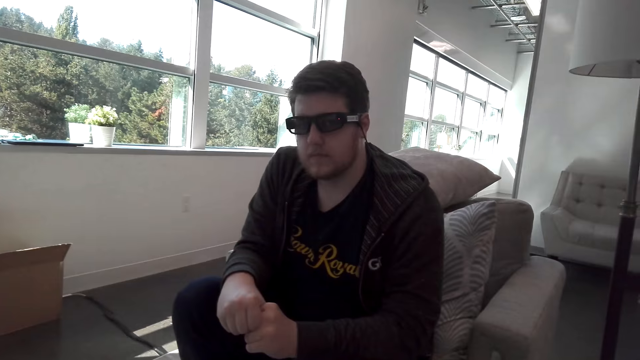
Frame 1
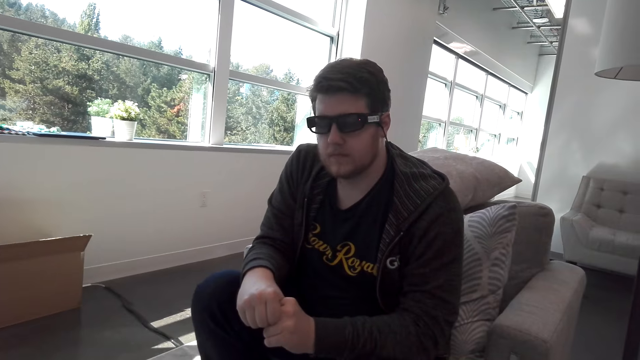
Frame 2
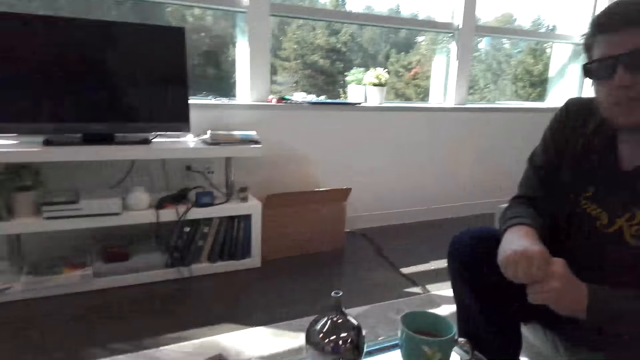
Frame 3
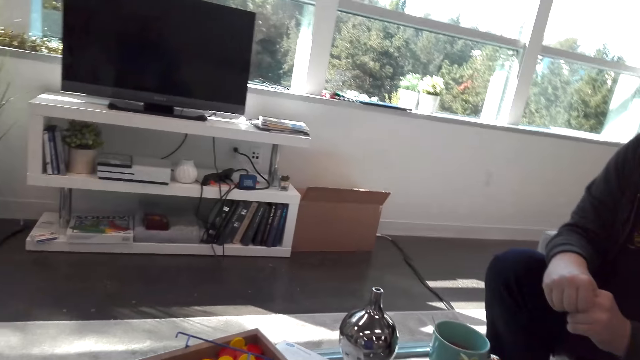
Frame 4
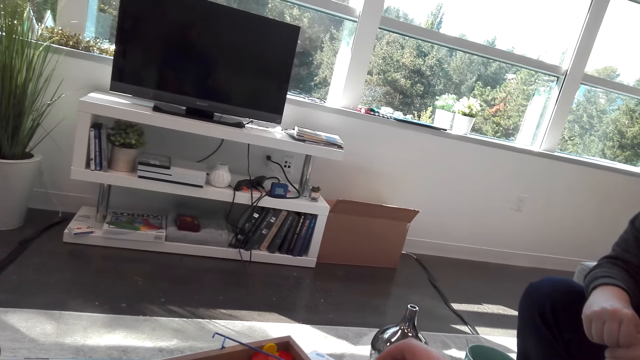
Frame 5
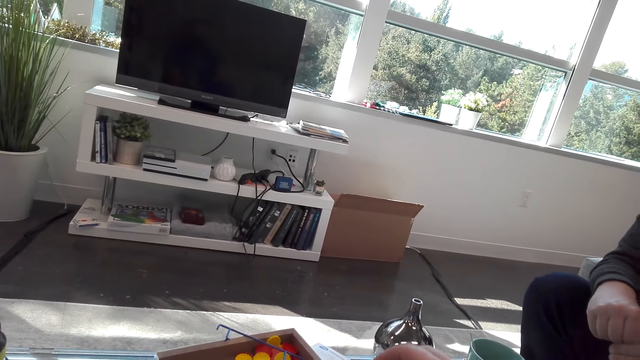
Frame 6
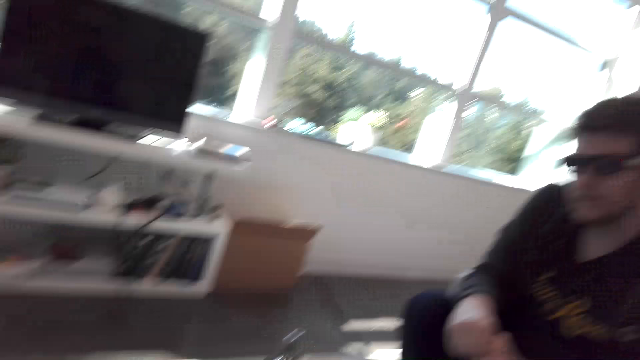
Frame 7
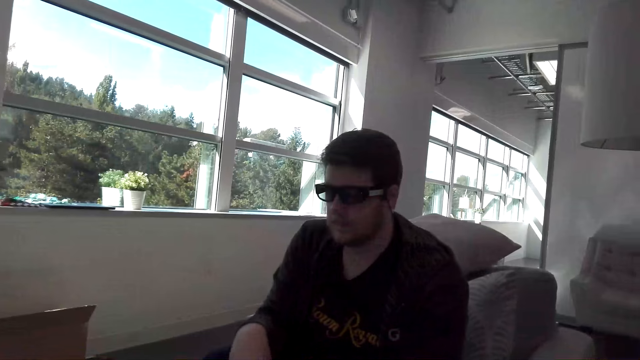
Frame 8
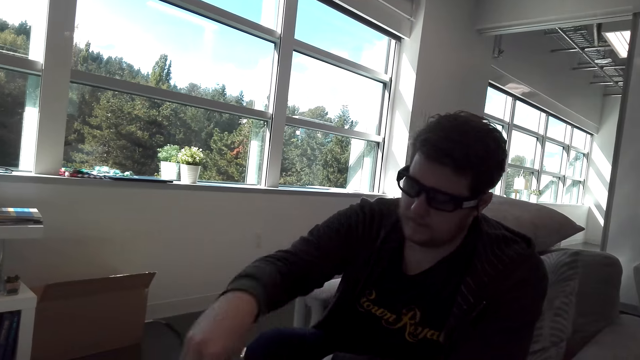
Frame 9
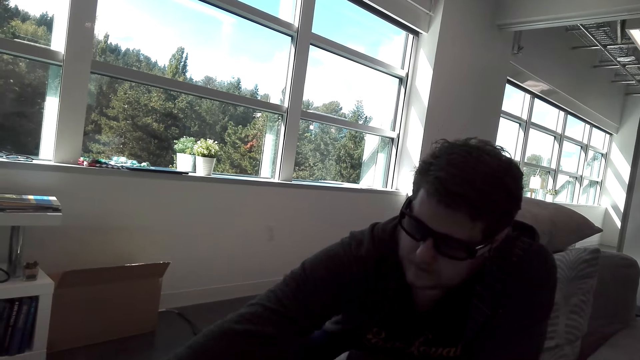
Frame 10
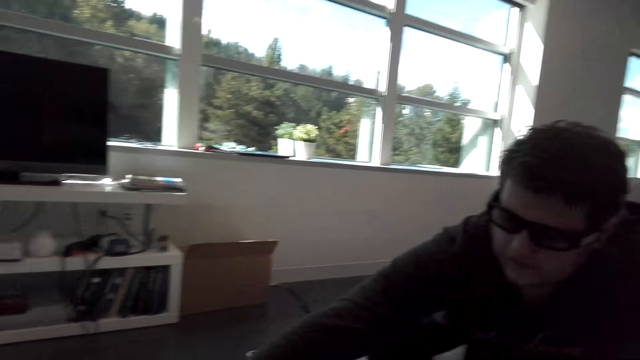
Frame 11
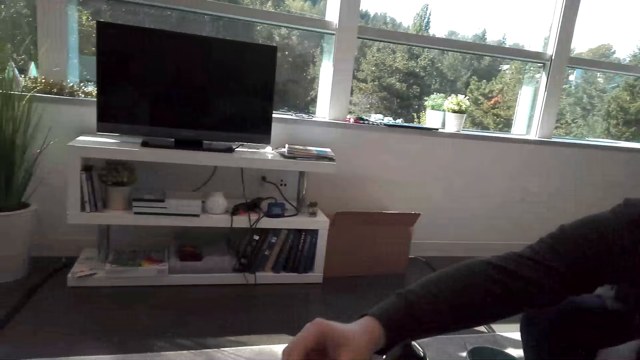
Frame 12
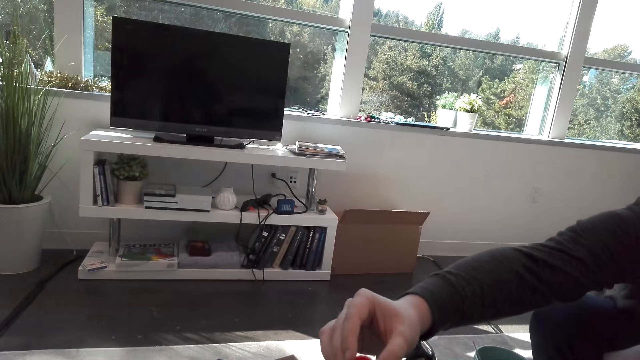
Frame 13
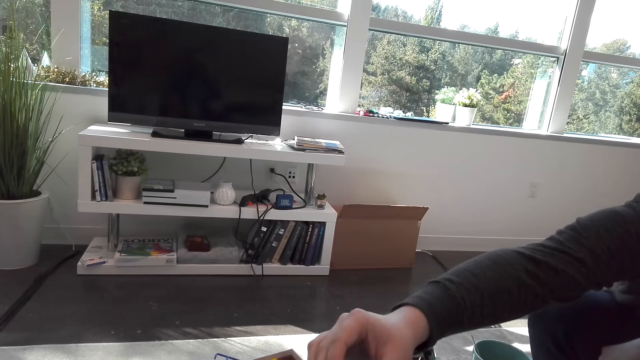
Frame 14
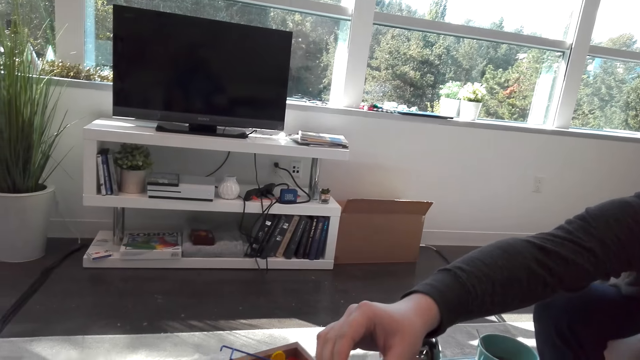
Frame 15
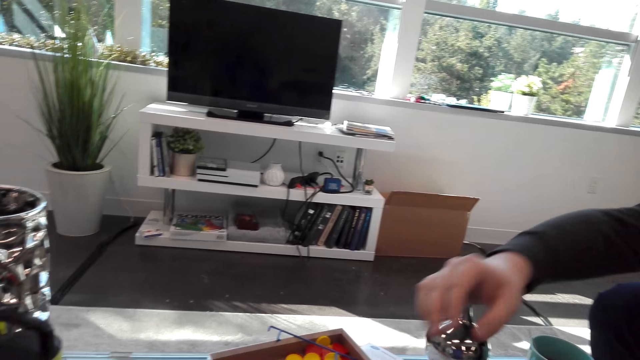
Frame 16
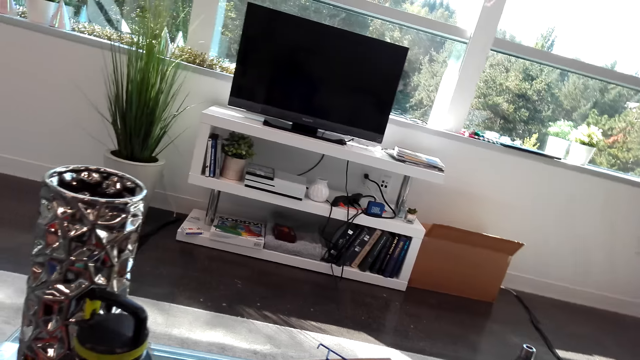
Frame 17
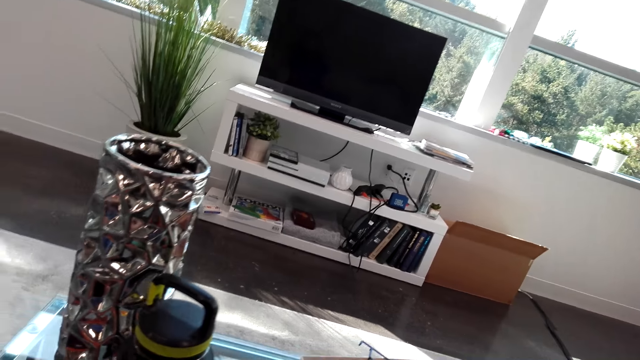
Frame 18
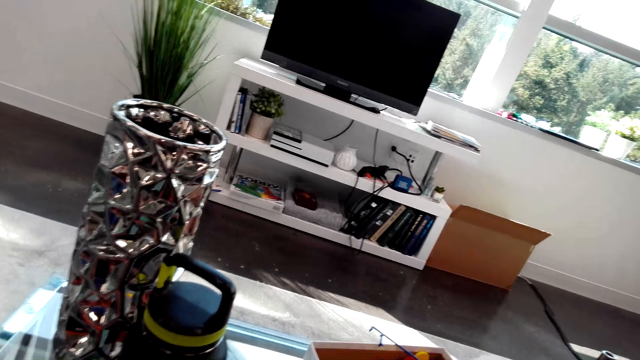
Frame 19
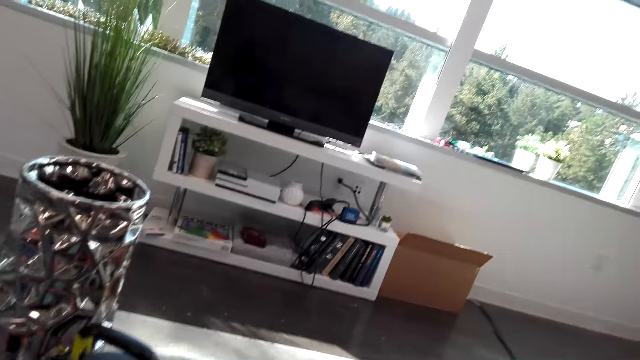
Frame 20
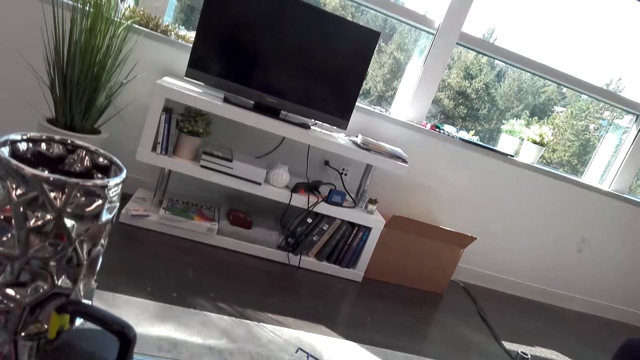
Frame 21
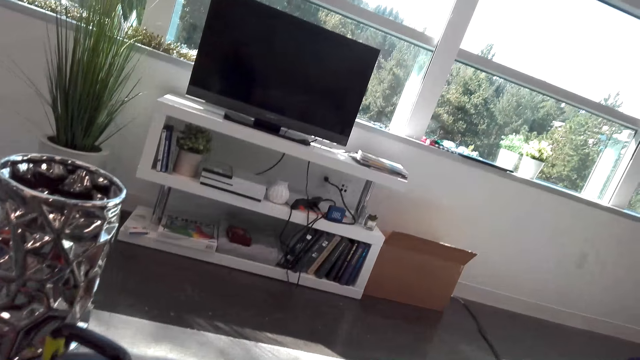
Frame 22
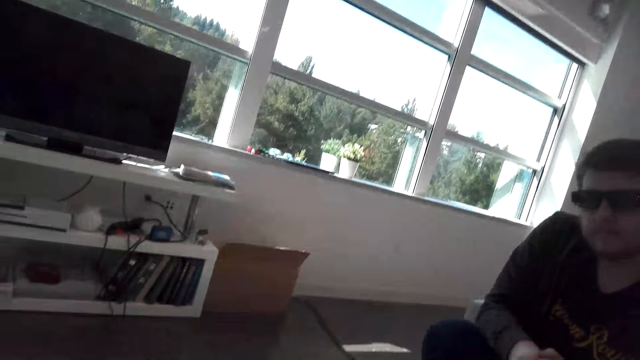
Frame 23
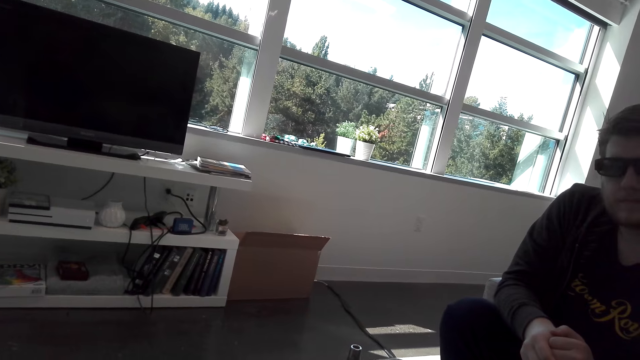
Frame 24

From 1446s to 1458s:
The camera wearer plays the Connect 4 game. A person picks up the Connect 4 dice.

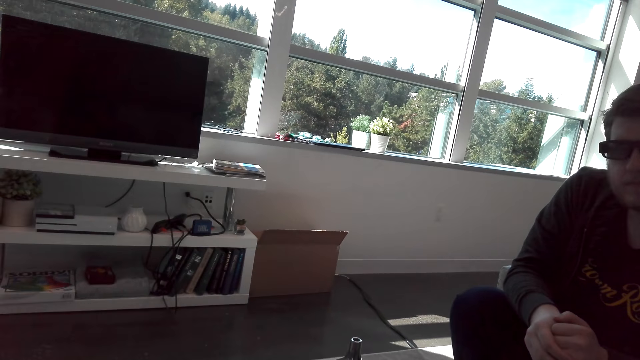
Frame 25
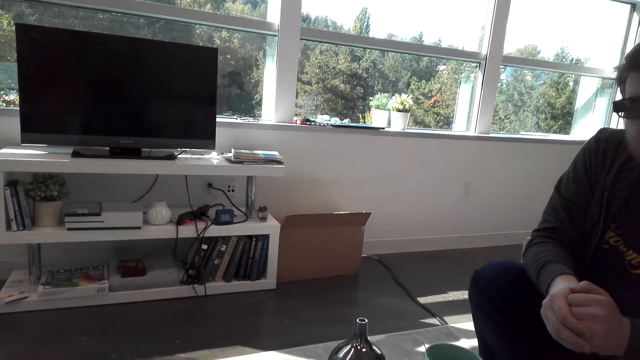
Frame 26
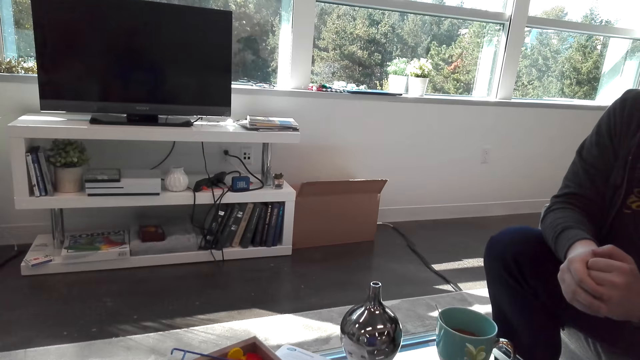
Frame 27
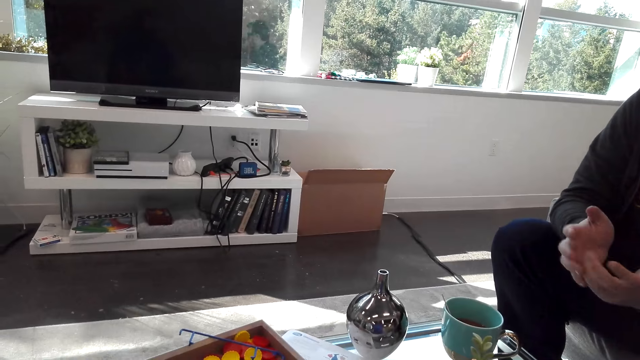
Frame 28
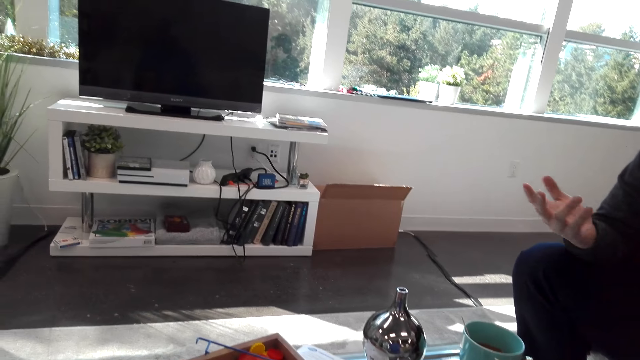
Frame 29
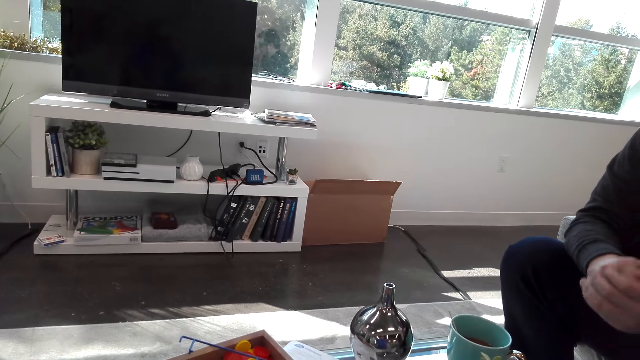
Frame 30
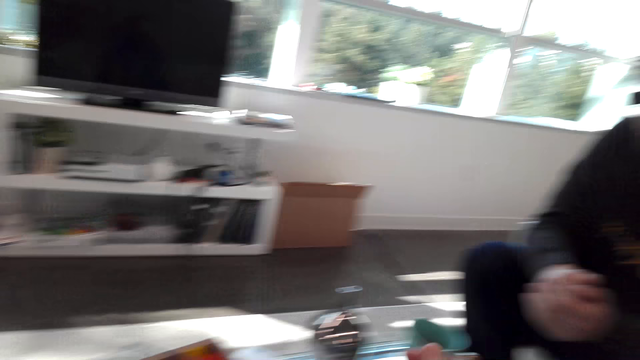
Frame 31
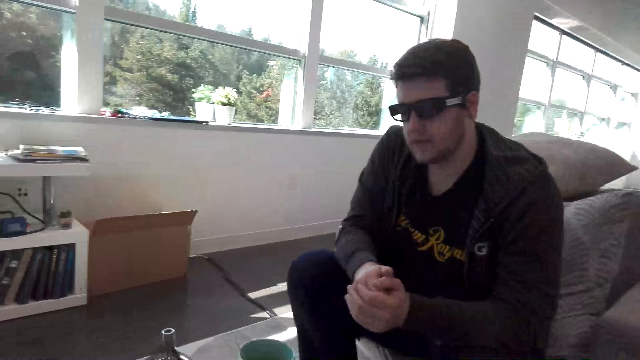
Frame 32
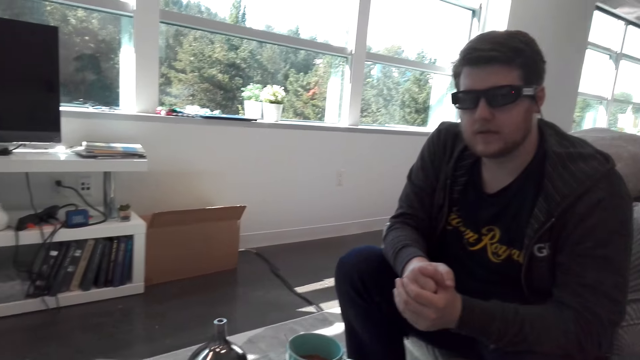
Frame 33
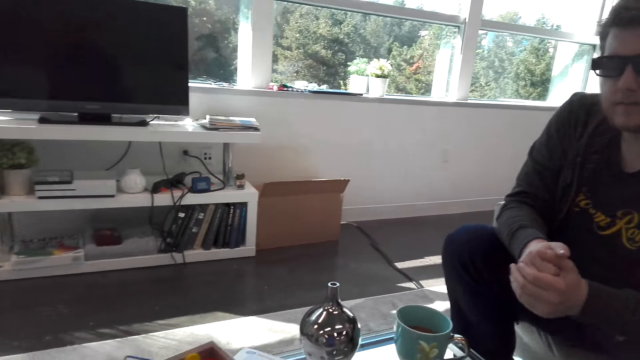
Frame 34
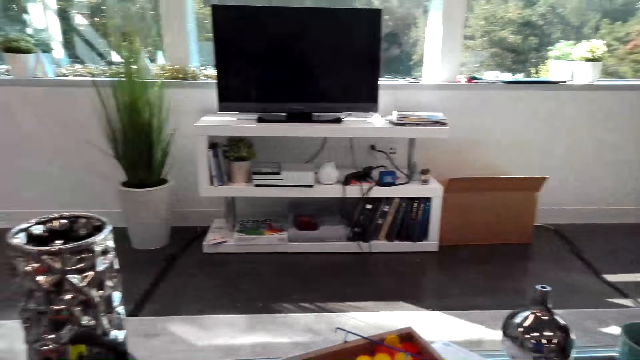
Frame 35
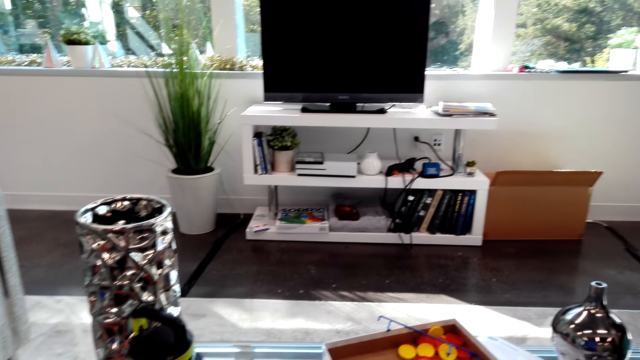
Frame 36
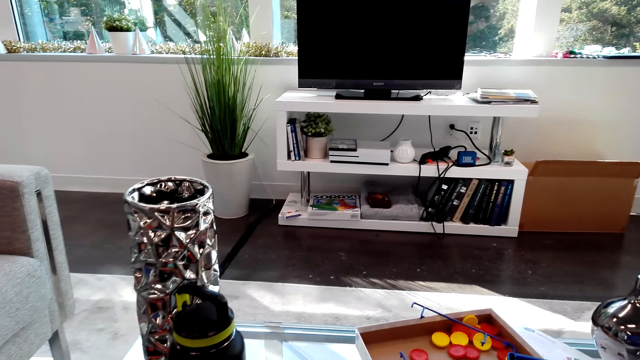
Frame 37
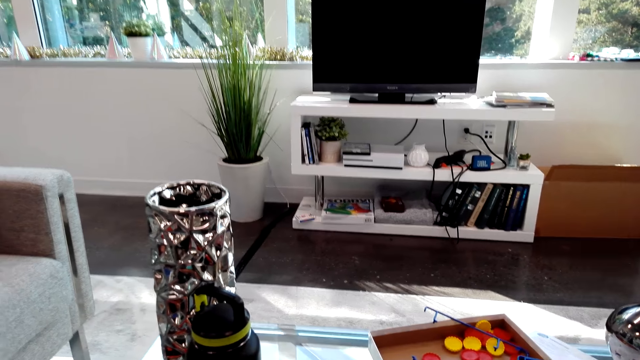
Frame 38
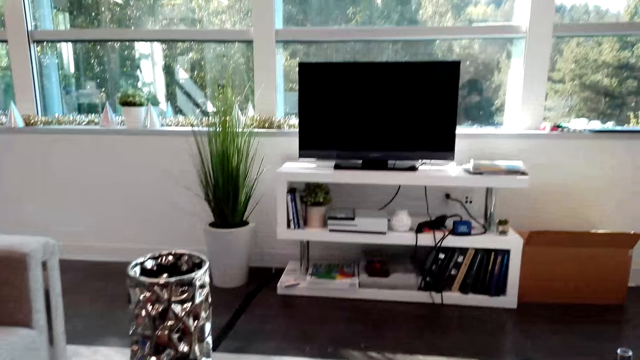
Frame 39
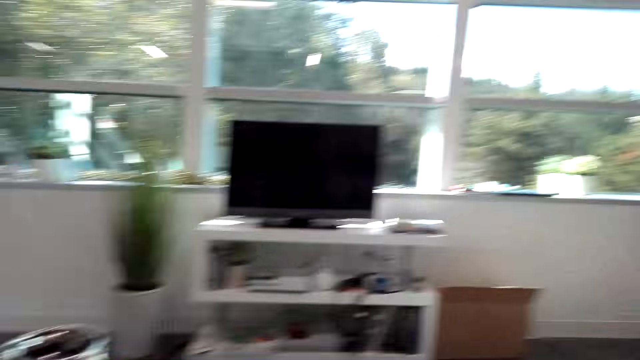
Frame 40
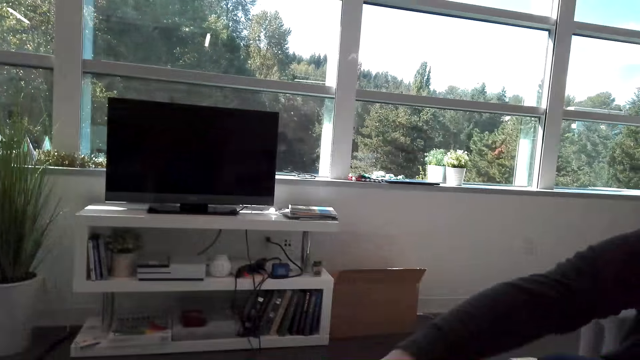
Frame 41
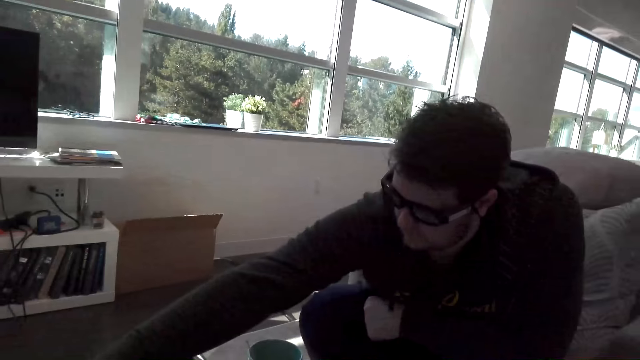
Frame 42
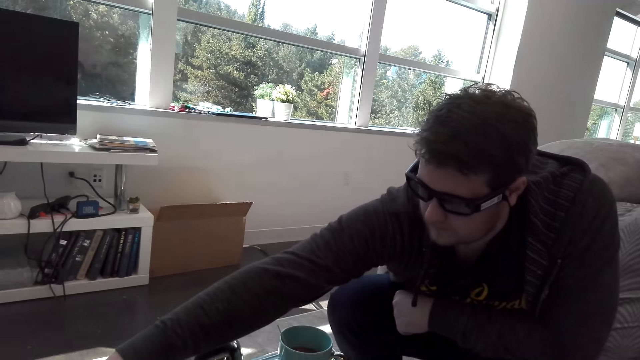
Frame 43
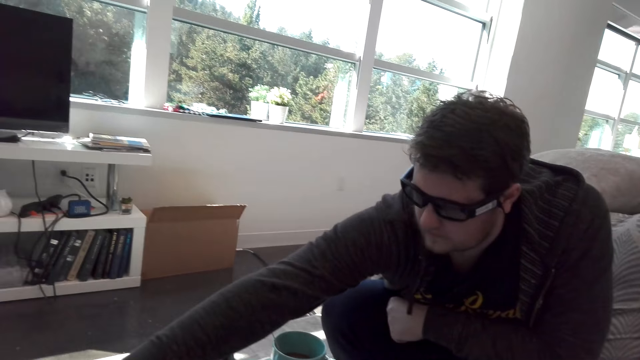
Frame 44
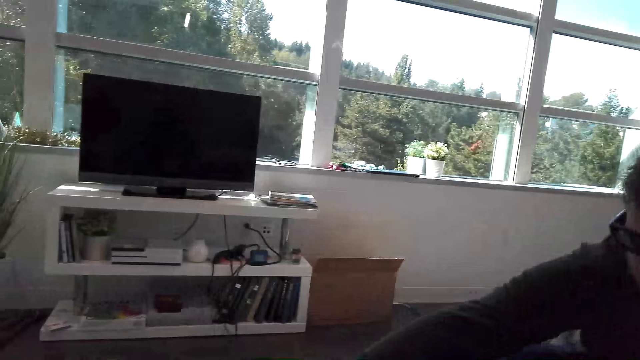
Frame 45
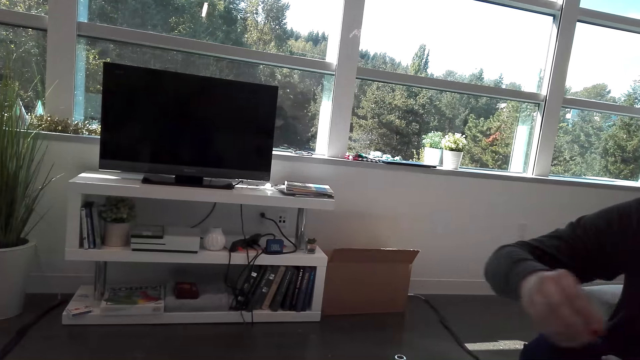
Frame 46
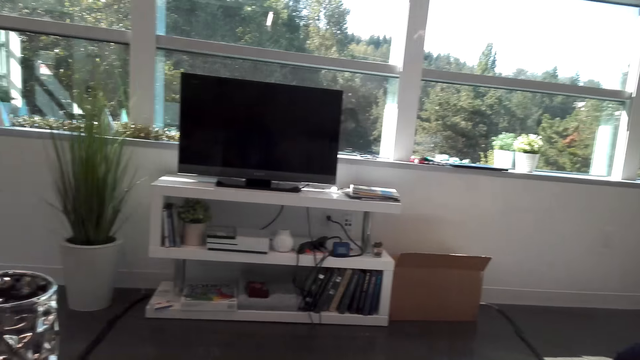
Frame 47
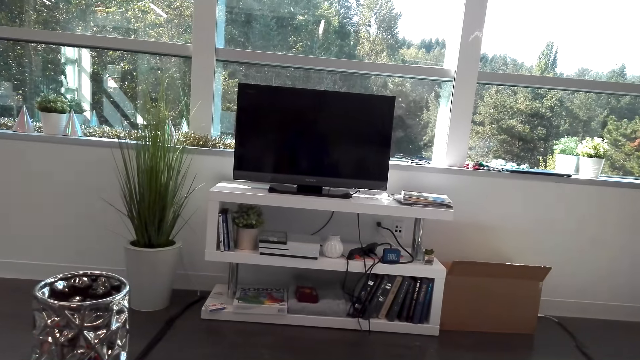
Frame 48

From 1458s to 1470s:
A person moves the hand. The camera wearer plays the Connect 4 game. The person picks up the Connect 4 dice.
